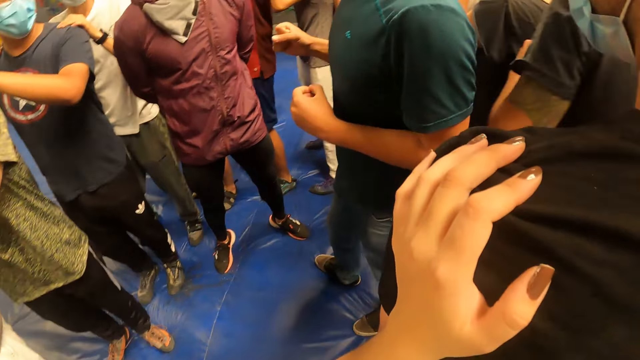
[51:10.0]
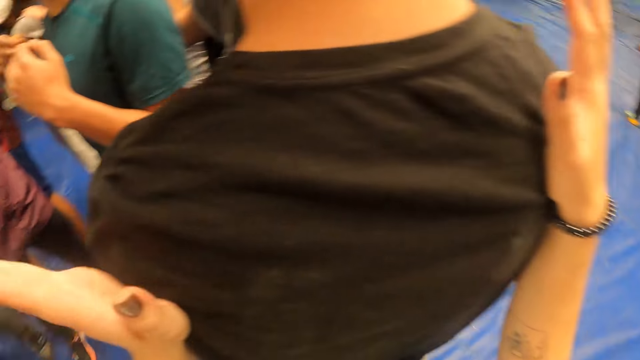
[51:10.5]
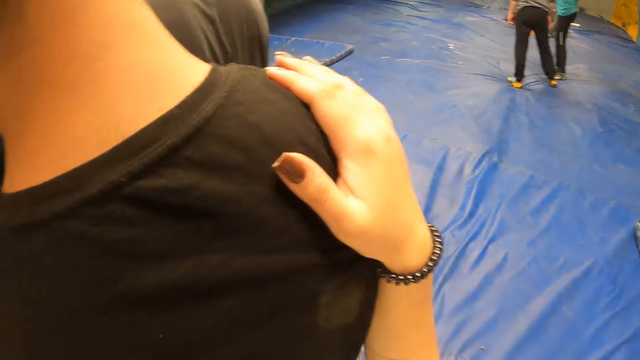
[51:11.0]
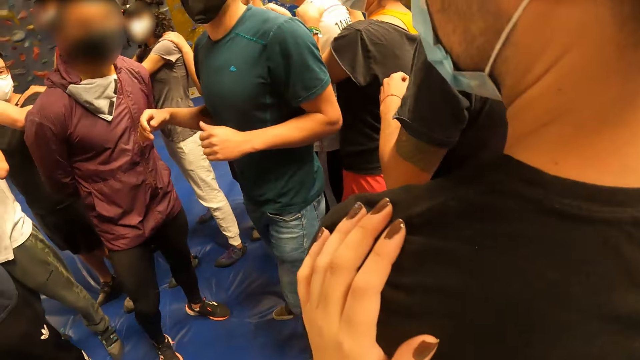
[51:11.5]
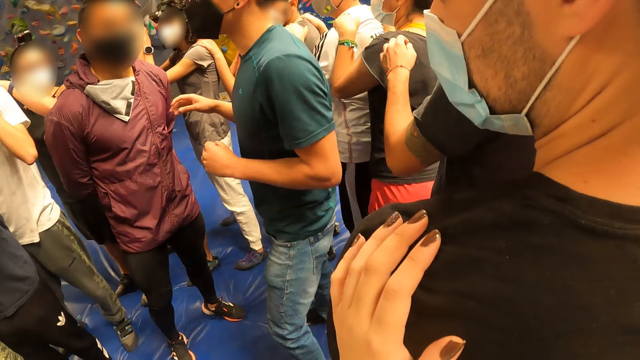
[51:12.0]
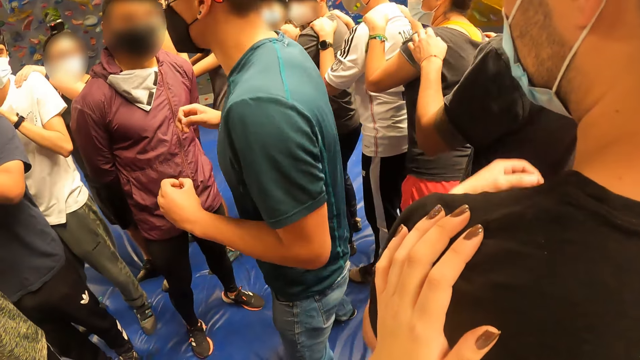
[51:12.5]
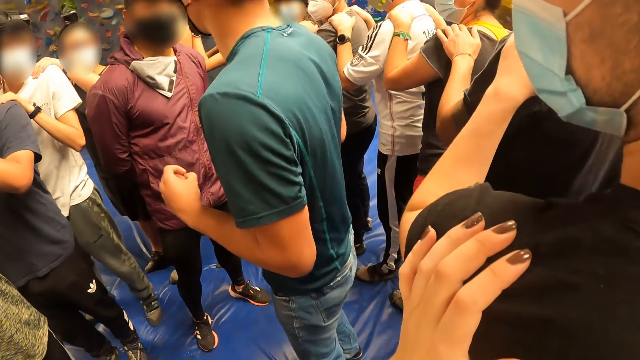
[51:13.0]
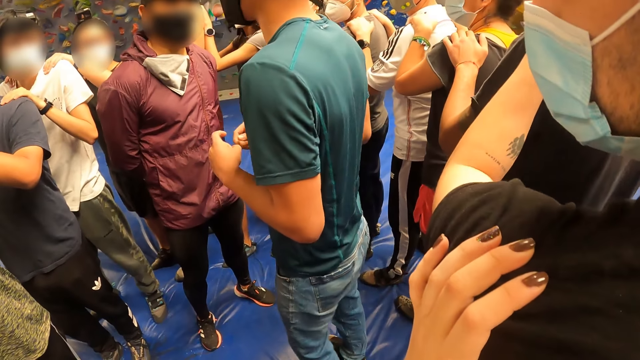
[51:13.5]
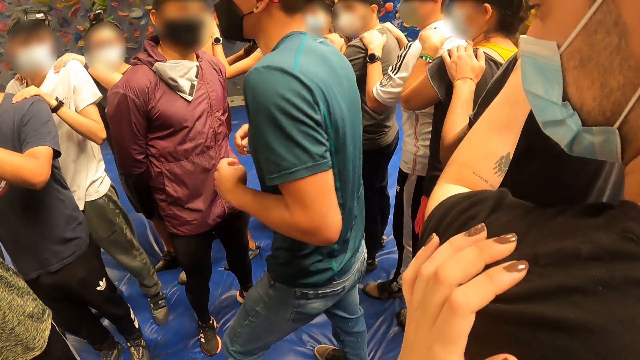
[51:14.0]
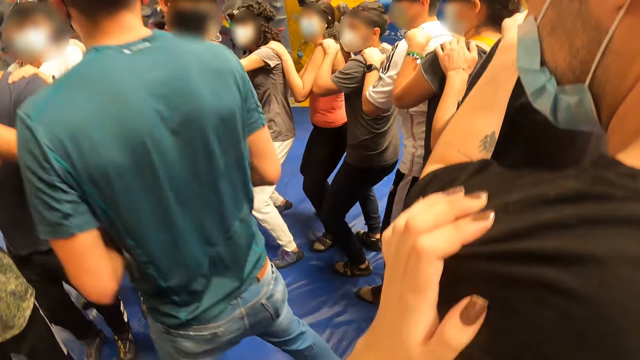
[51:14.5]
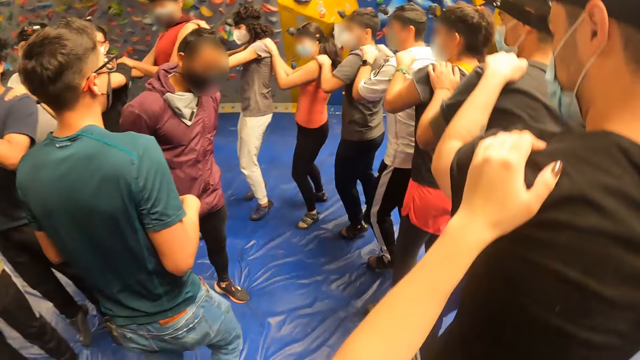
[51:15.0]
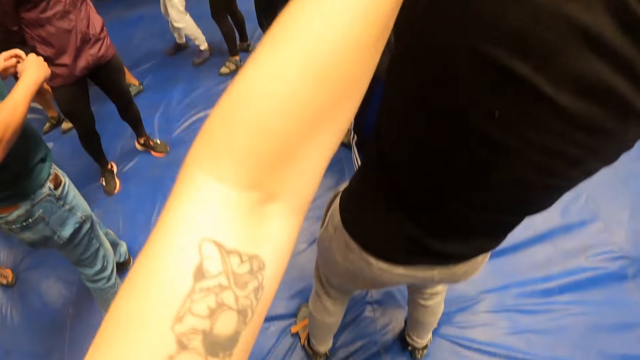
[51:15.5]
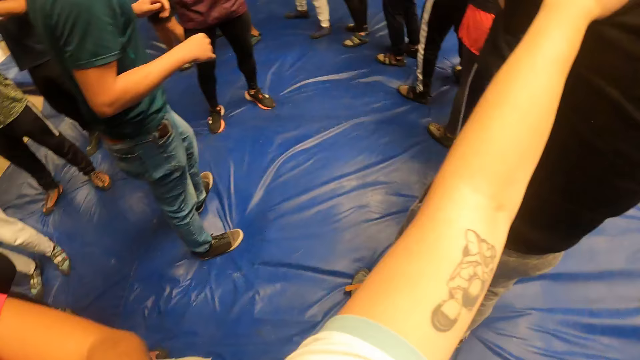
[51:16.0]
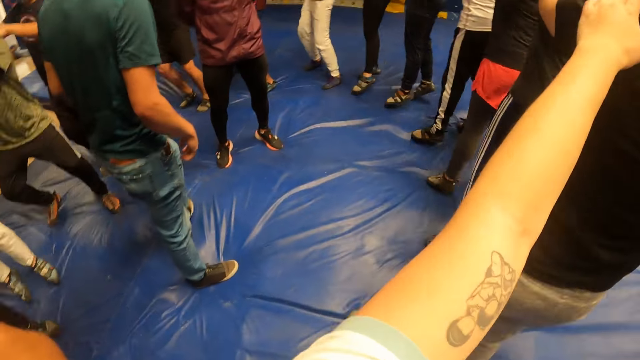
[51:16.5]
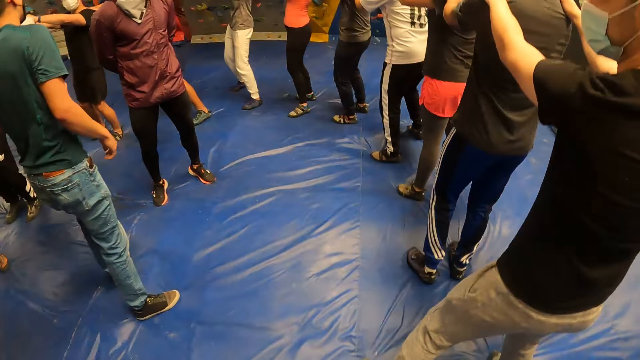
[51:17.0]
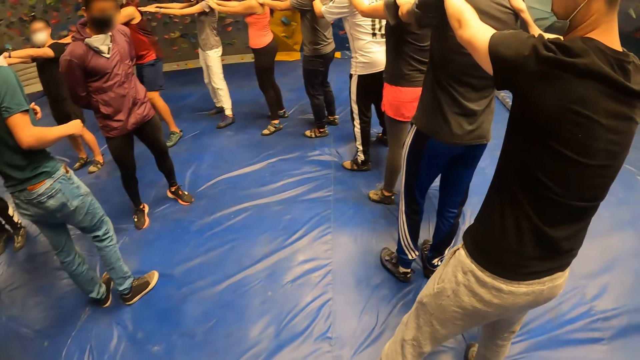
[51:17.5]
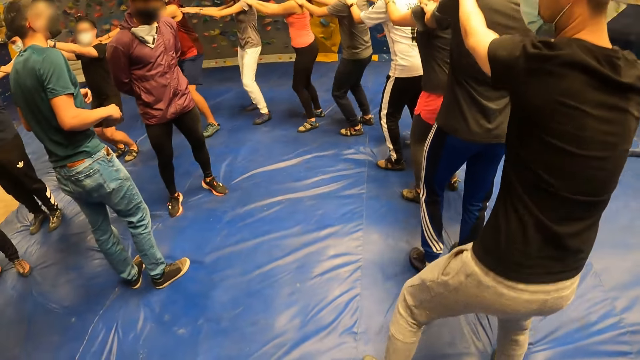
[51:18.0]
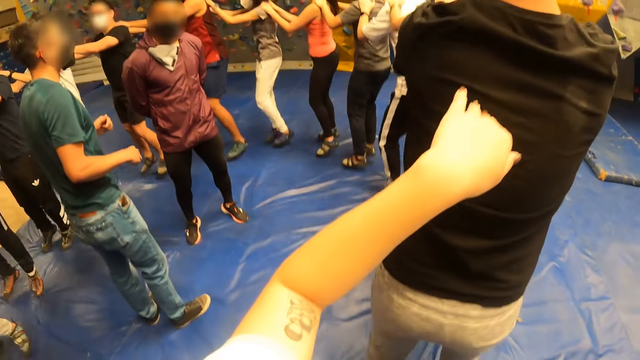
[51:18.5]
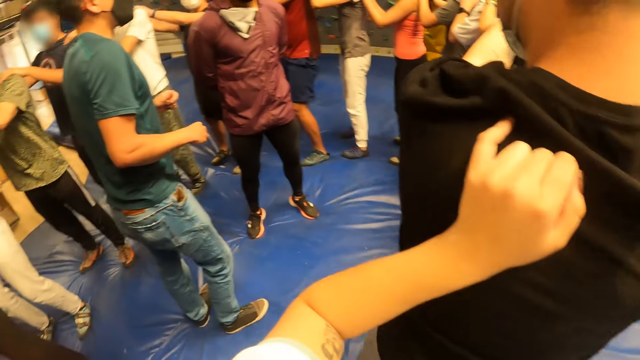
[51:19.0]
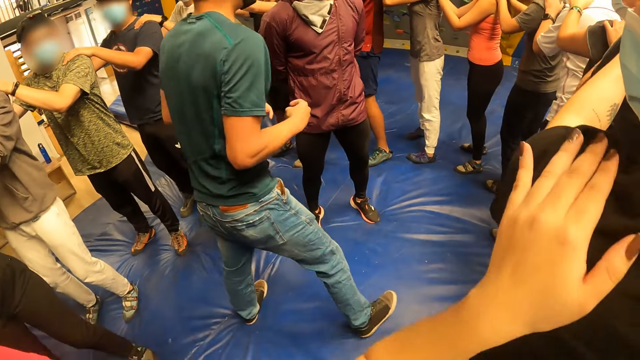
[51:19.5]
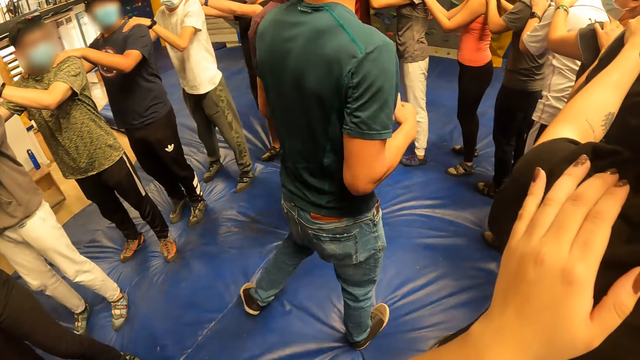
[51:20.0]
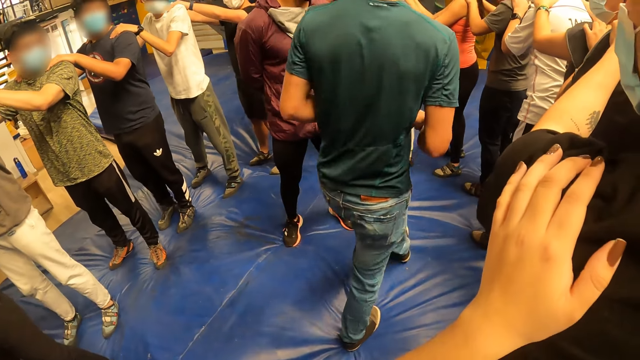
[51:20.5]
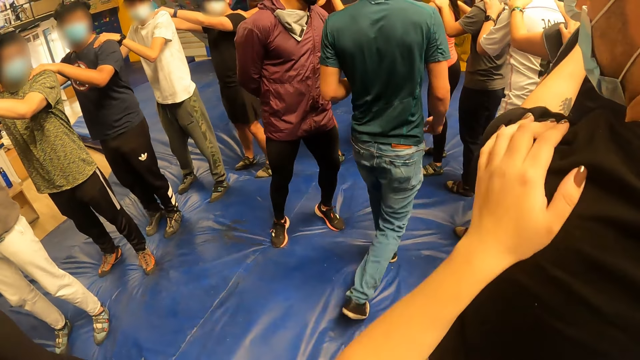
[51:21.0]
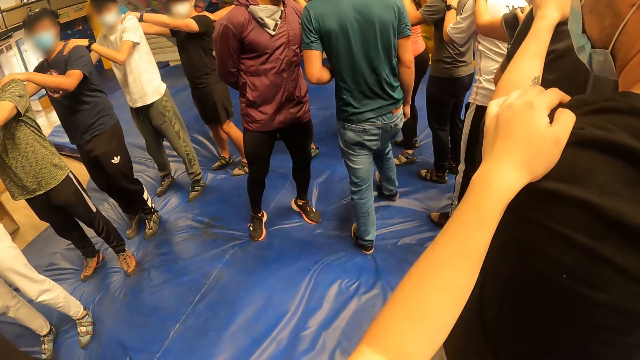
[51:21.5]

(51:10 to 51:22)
The camera wearer looks around. A man interacts with the colleagues. The camera wearer jumps with the colleagues. They look at the floor. They jump with the colleagues. The man walks in the center of the colleagues.

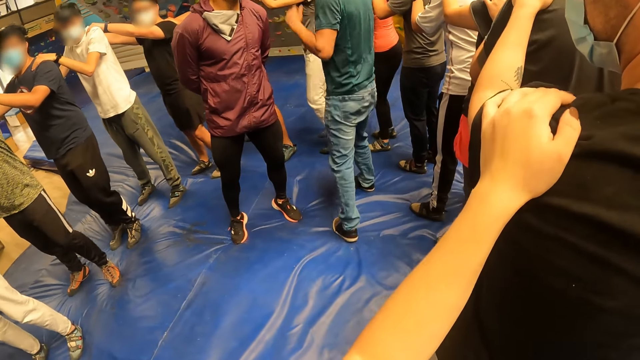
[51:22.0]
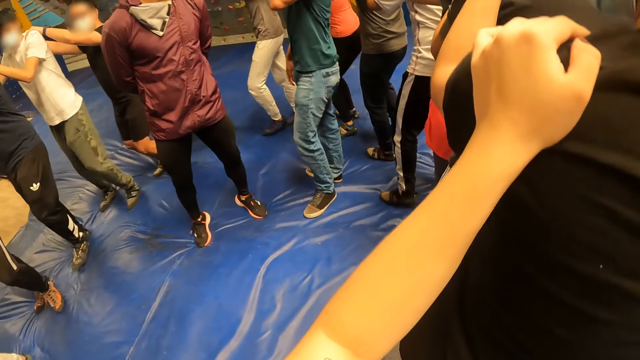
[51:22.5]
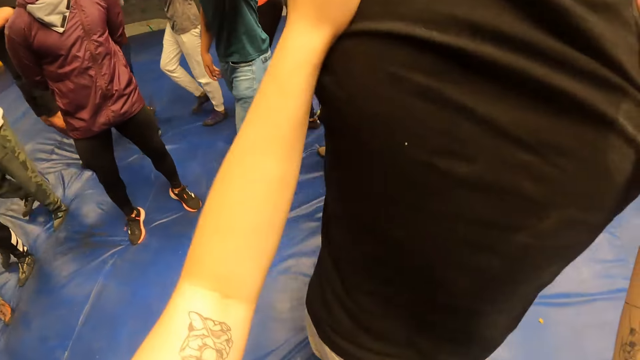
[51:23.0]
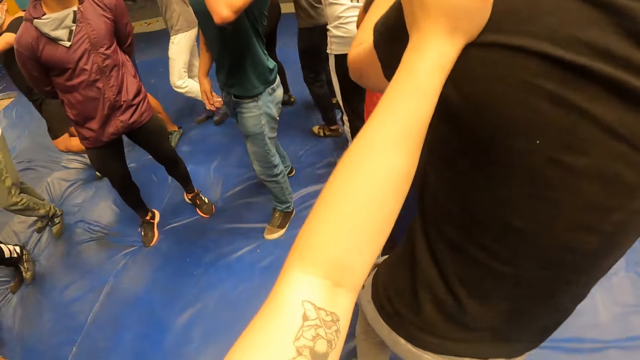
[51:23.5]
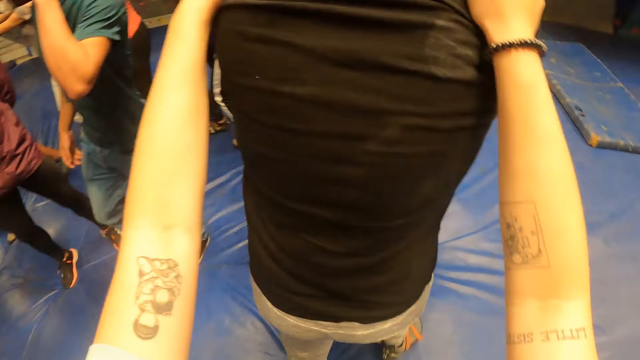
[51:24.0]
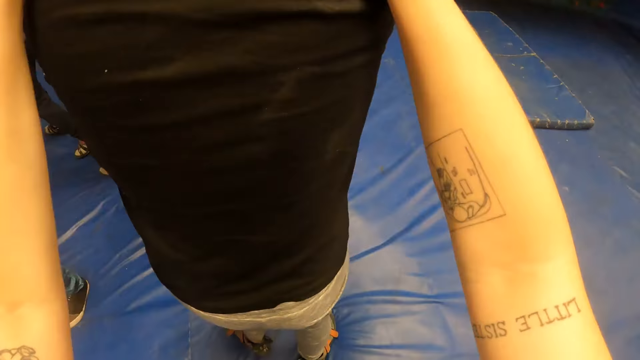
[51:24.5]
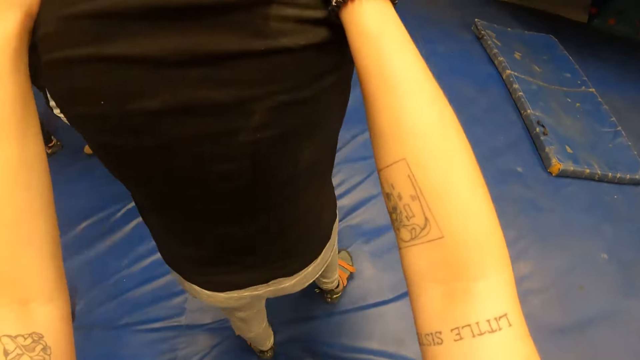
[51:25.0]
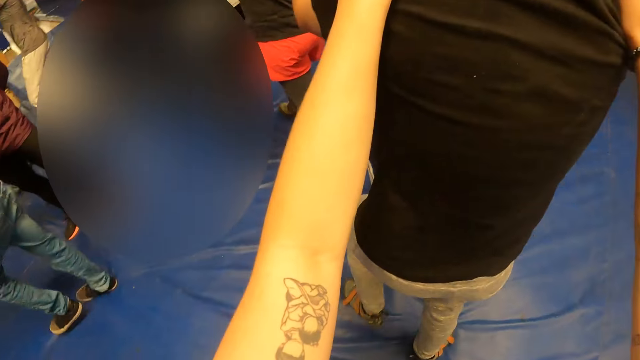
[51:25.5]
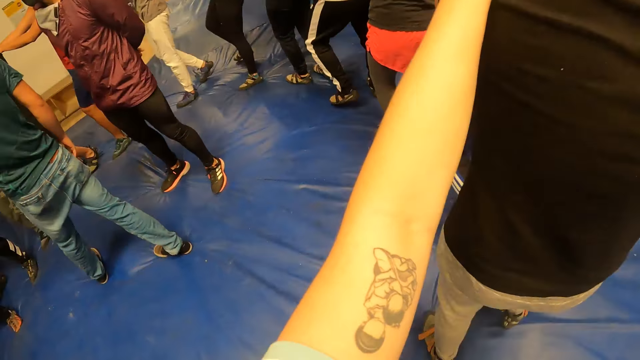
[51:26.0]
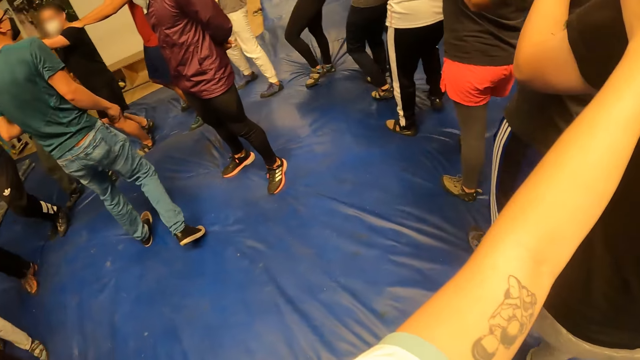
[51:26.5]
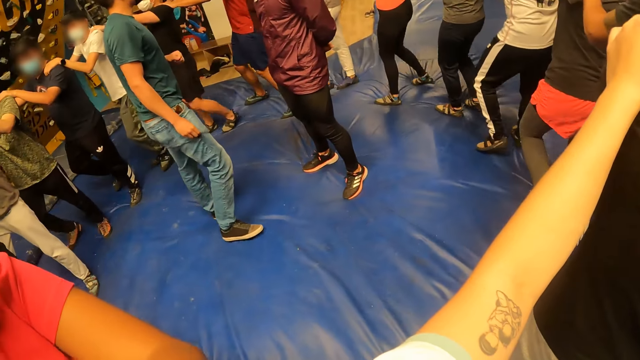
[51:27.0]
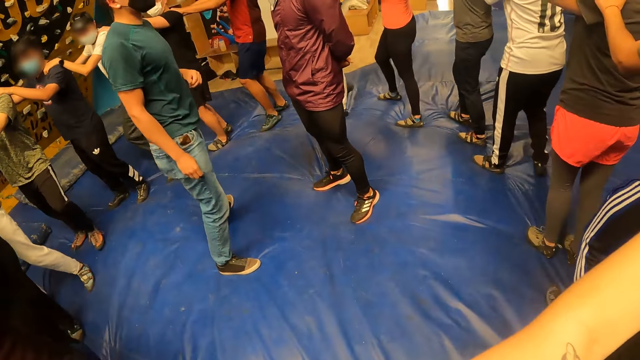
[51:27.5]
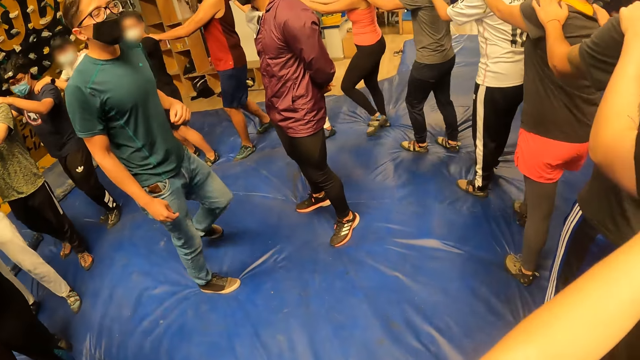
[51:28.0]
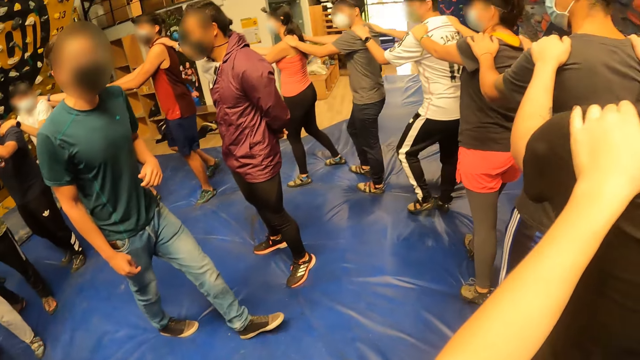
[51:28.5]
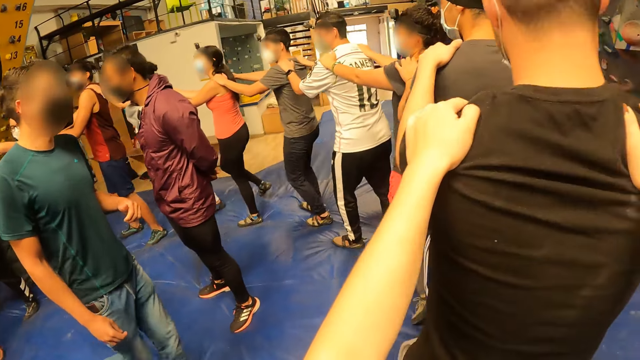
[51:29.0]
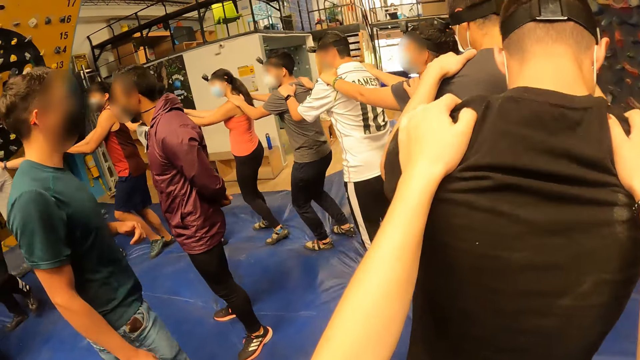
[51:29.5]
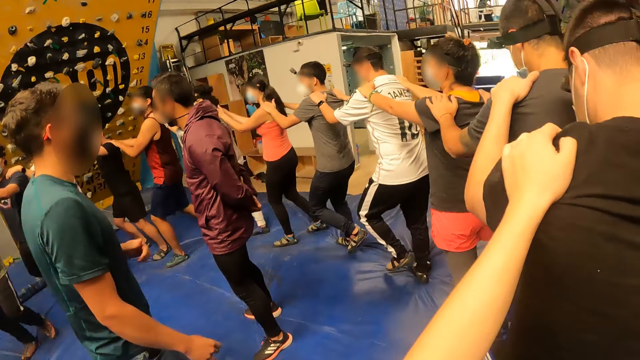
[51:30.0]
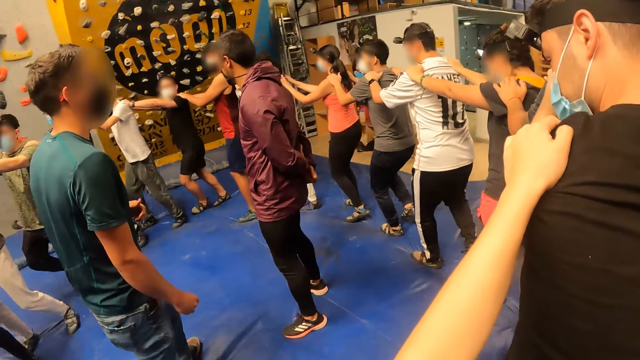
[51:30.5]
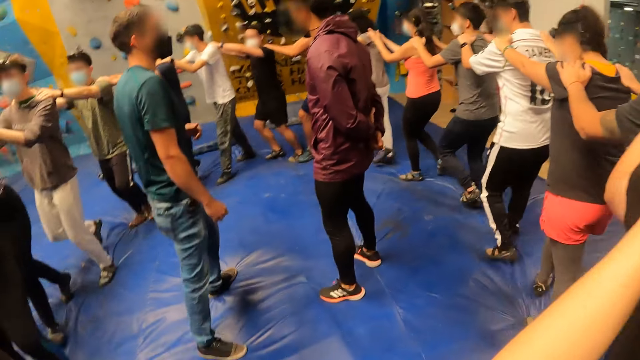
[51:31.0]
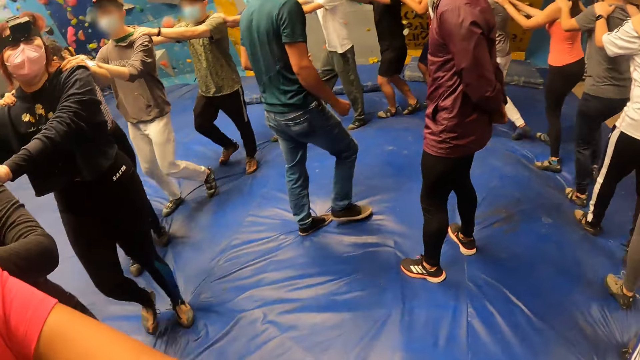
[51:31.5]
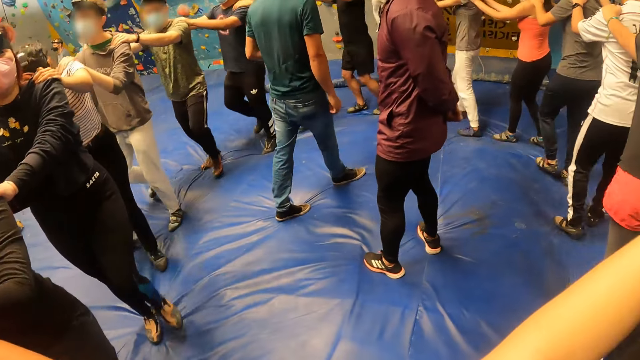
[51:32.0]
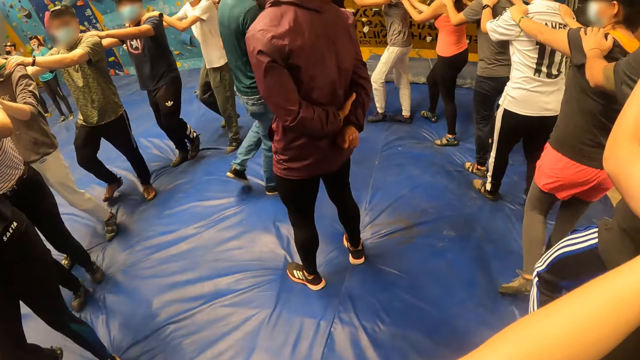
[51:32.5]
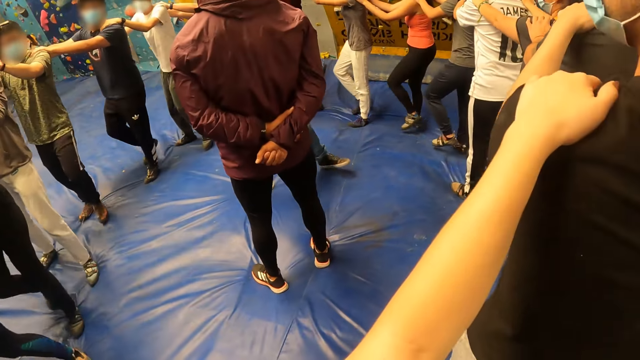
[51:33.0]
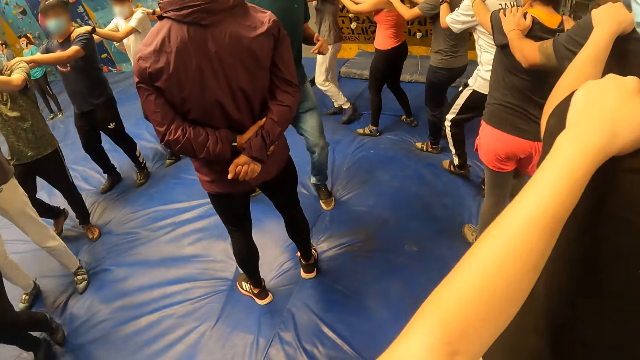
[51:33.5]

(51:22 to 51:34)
The camera wearer walks with the colleagues. A man walks around. The camera wearer looks at the colleagues.
